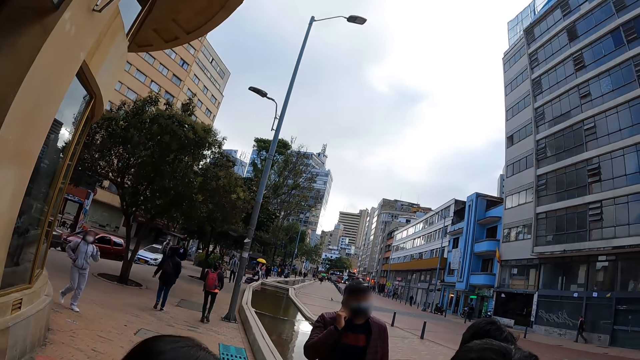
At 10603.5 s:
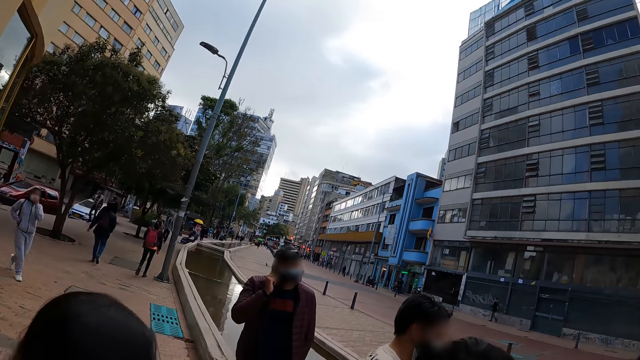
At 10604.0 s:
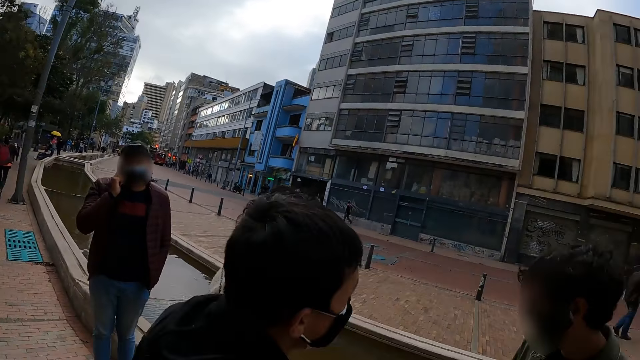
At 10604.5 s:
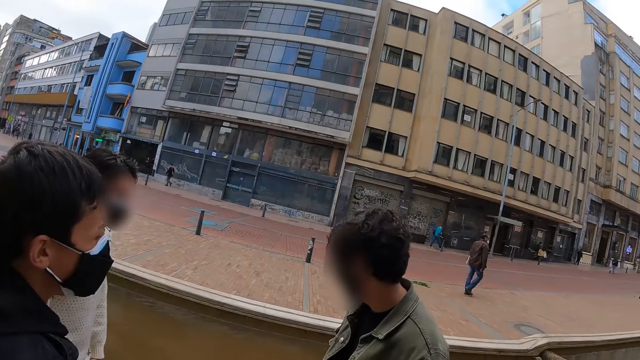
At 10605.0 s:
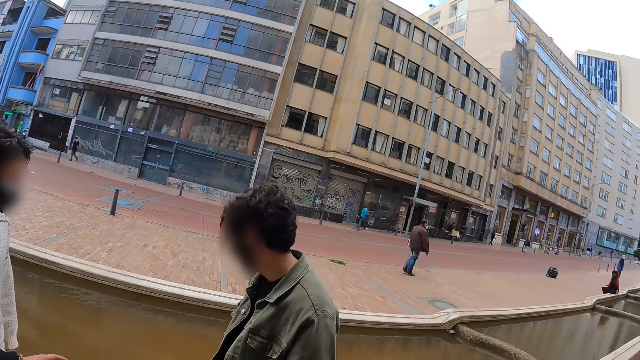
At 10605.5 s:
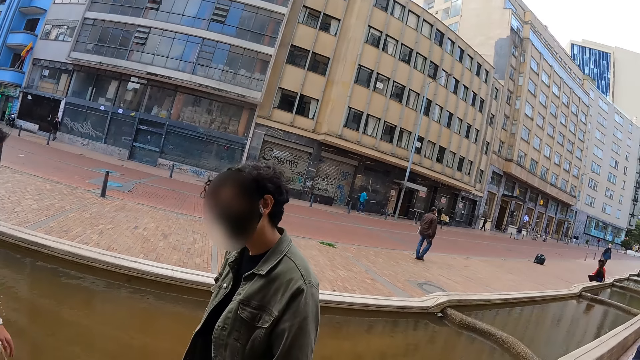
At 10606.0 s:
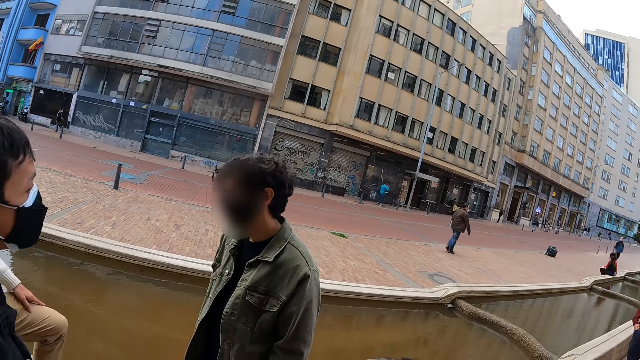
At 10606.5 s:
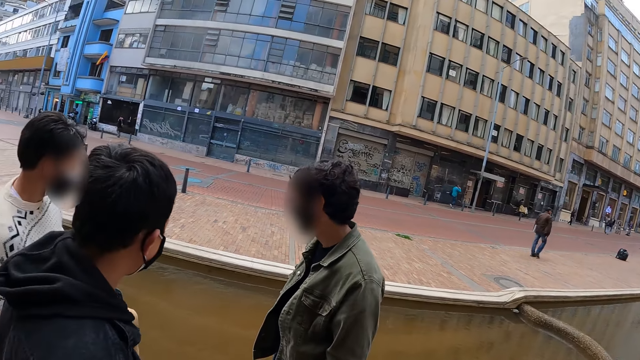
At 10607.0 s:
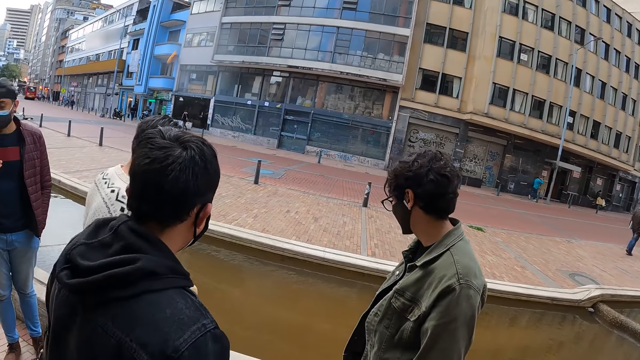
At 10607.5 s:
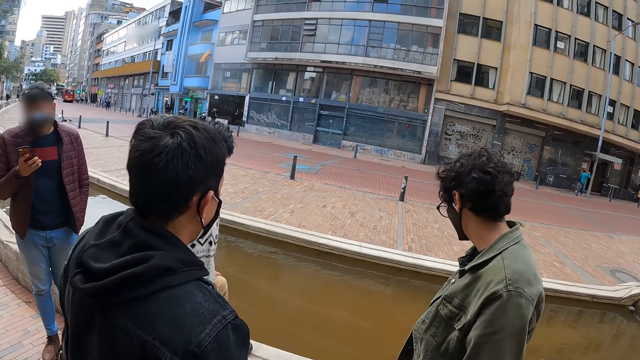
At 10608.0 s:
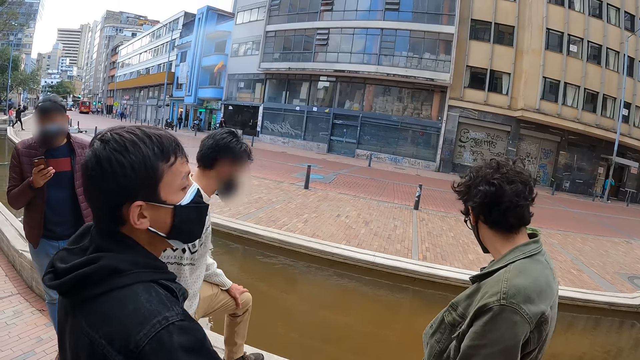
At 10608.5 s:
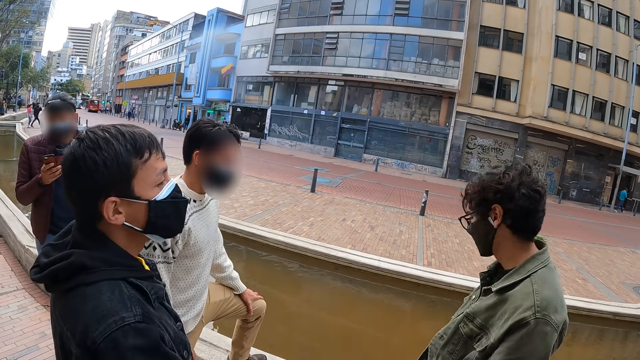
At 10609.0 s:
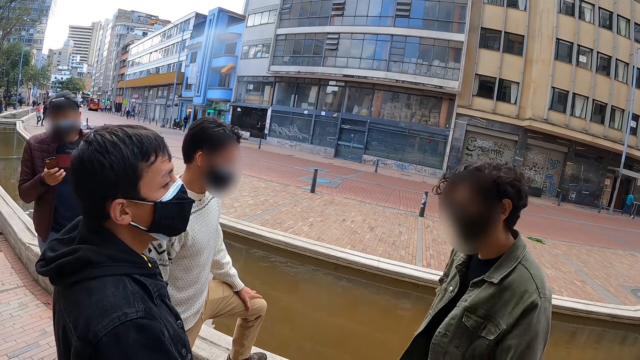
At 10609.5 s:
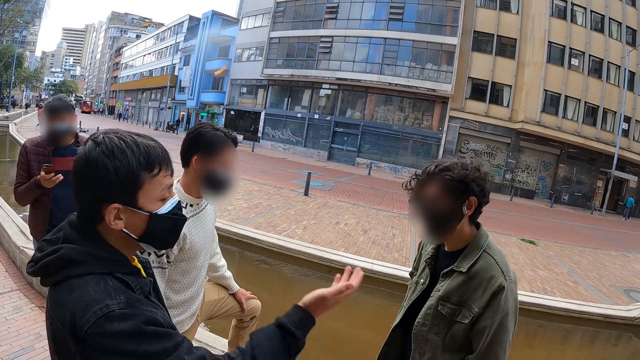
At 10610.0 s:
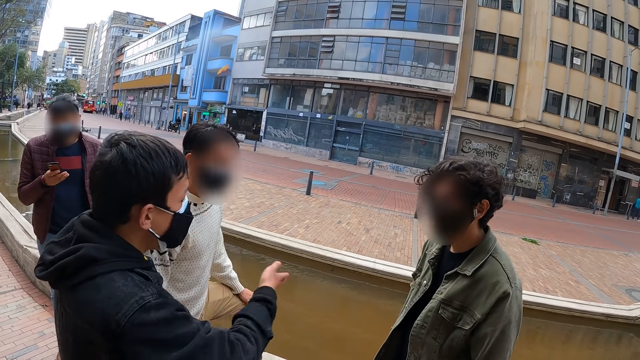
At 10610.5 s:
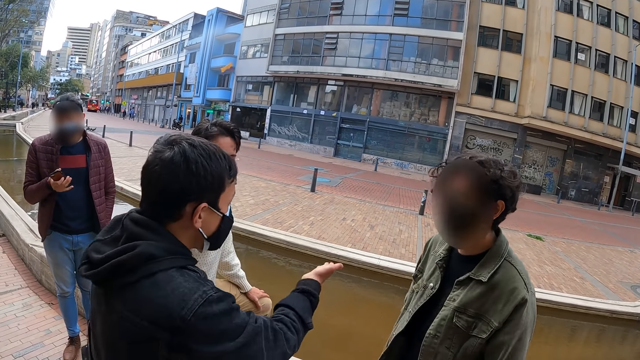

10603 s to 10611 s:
The camera wearer looks around.

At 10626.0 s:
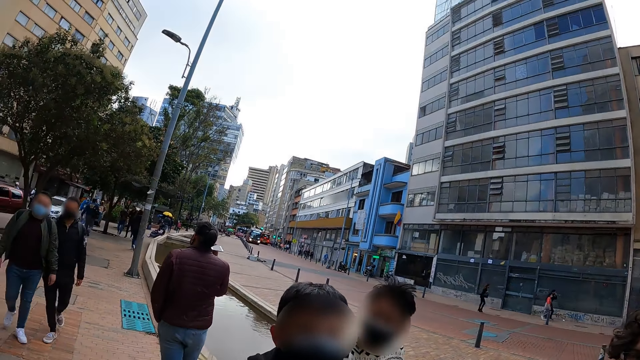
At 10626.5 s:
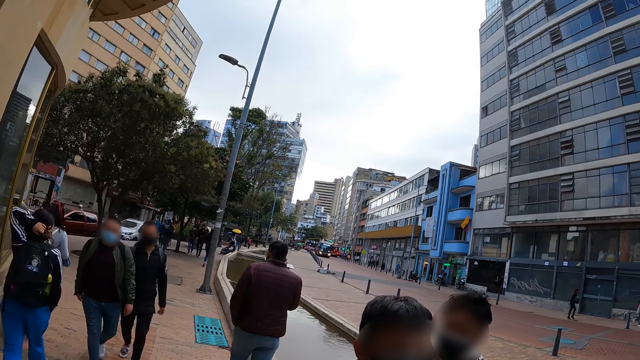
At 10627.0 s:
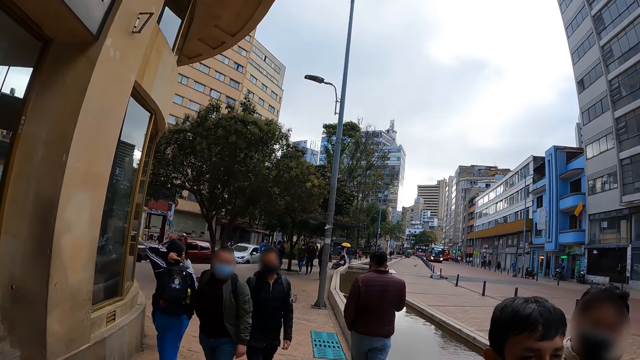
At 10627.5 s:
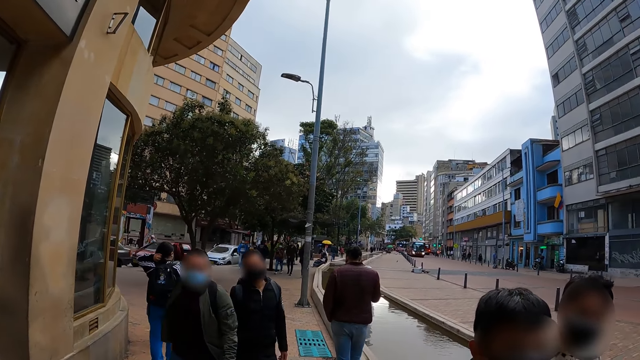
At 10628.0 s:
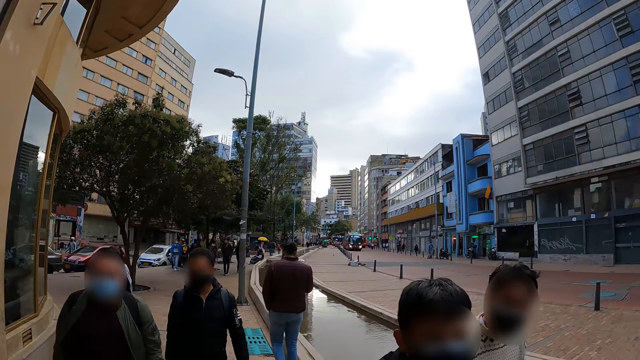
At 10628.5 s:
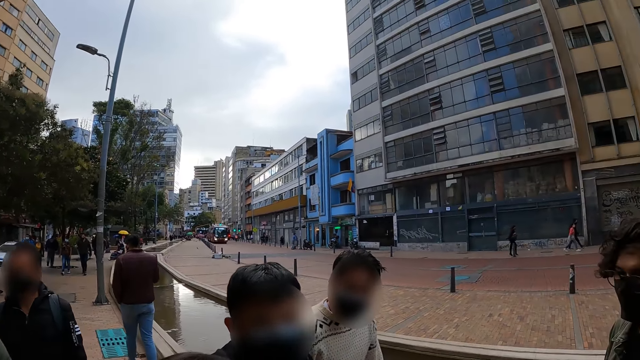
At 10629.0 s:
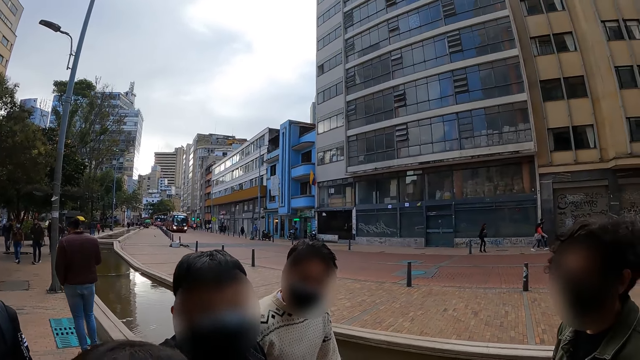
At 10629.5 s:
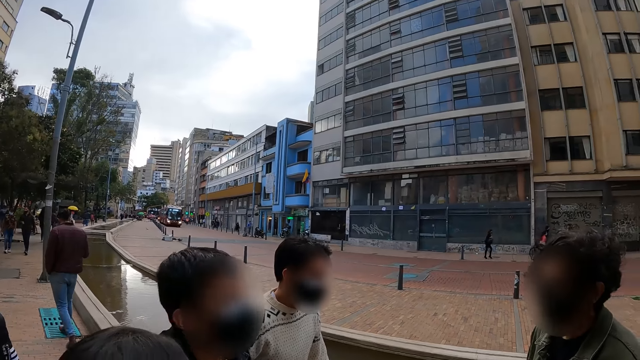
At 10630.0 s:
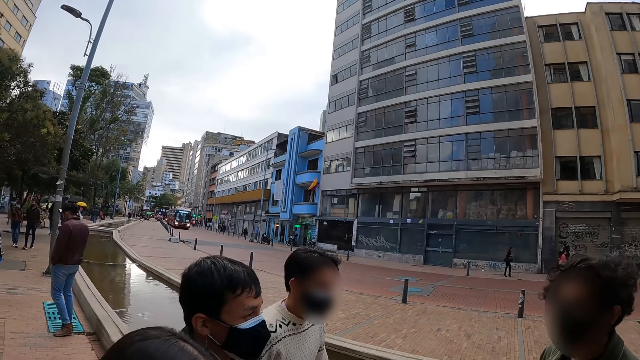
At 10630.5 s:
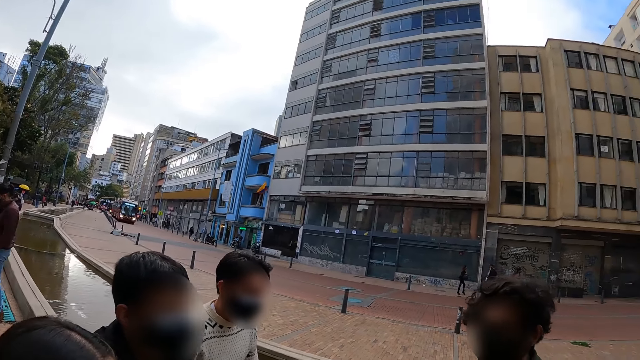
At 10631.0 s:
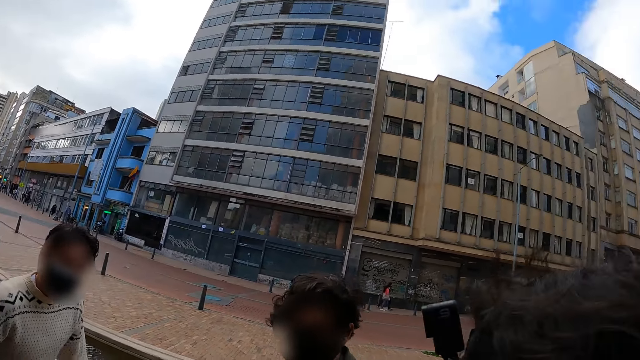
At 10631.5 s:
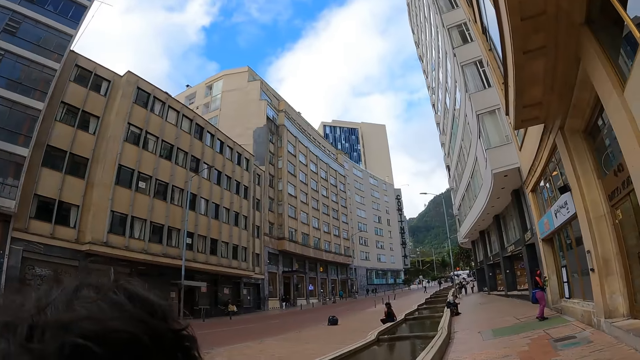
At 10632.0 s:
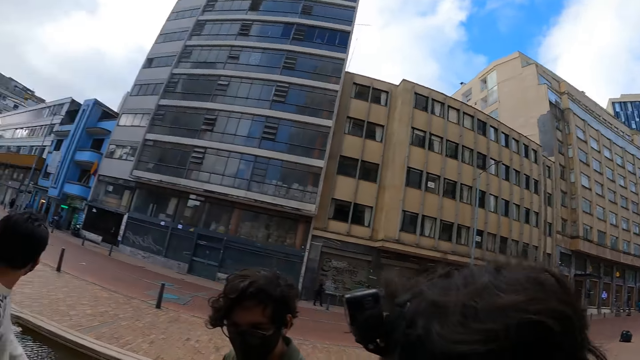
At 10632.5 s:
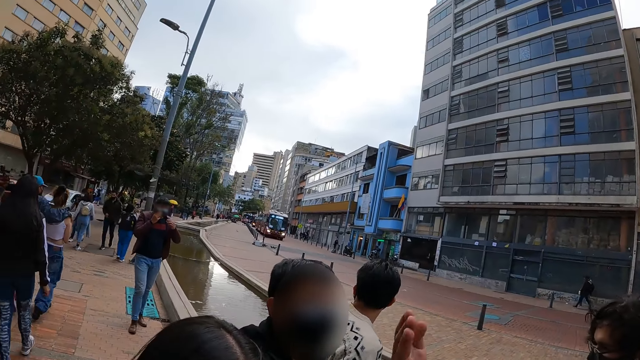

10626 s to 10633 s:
The camera wearer stares at the building.
